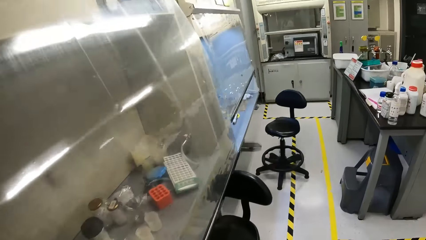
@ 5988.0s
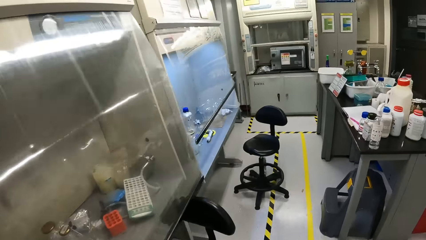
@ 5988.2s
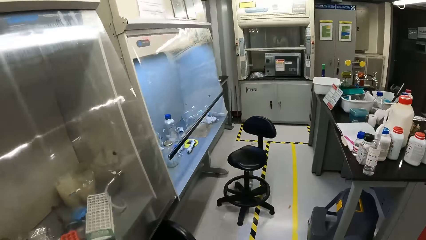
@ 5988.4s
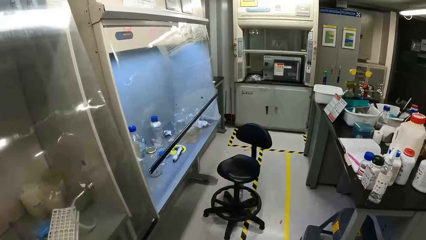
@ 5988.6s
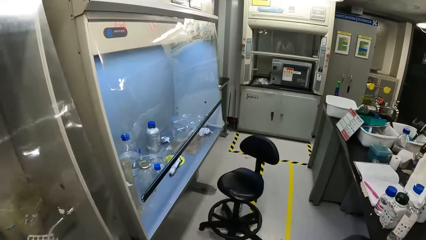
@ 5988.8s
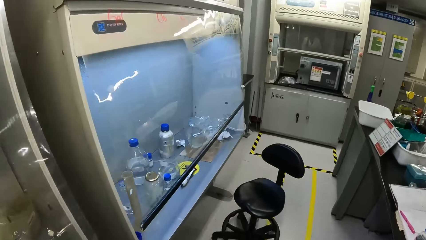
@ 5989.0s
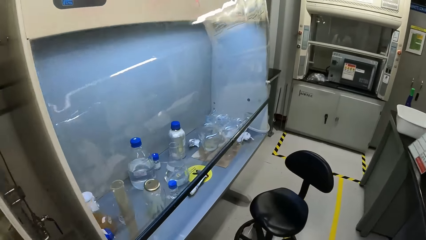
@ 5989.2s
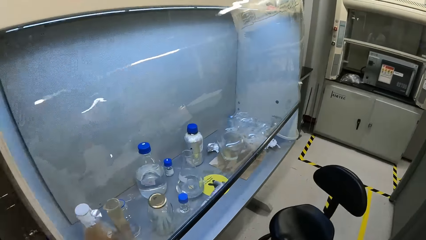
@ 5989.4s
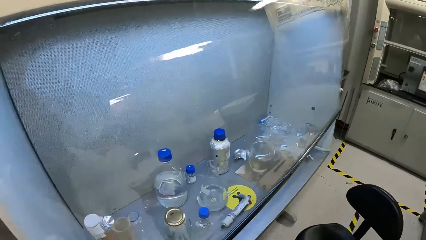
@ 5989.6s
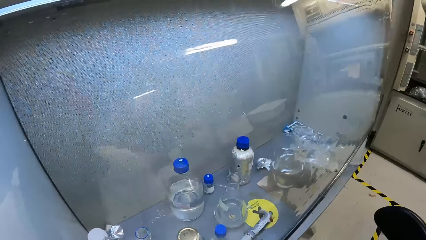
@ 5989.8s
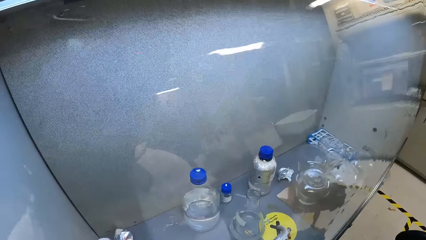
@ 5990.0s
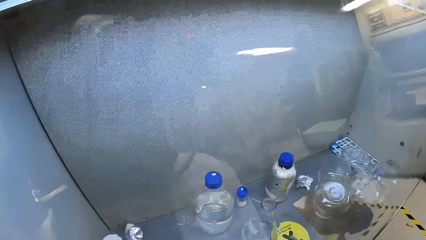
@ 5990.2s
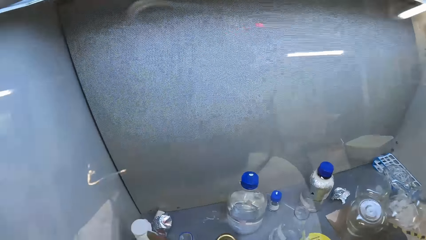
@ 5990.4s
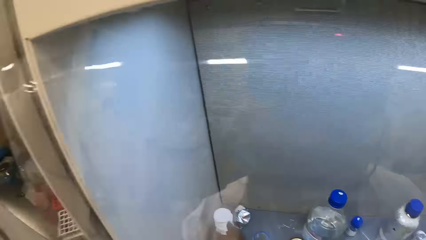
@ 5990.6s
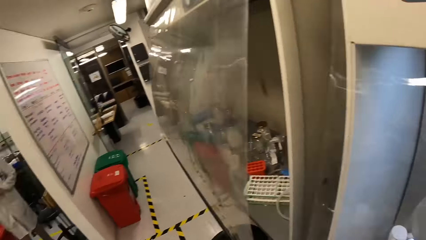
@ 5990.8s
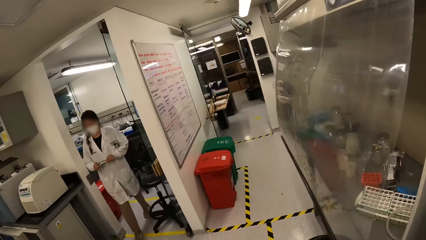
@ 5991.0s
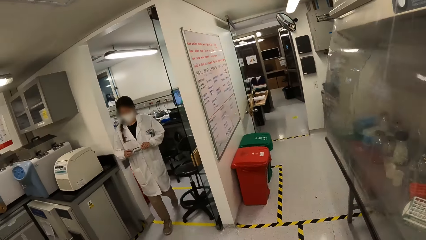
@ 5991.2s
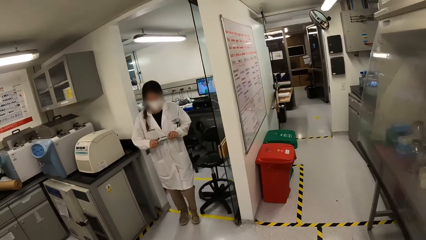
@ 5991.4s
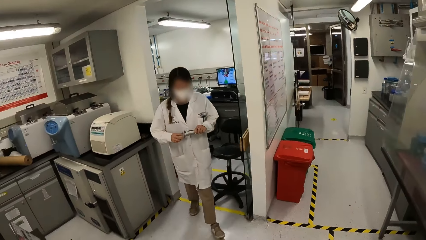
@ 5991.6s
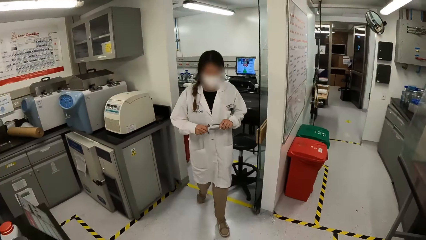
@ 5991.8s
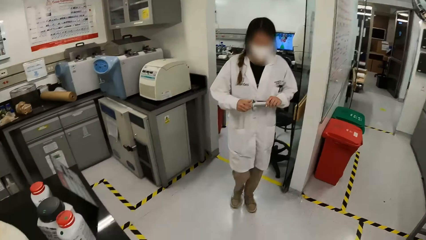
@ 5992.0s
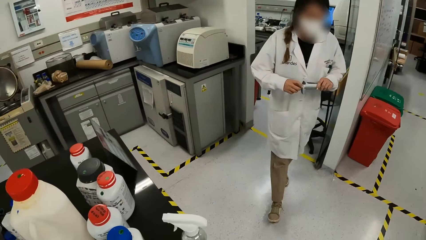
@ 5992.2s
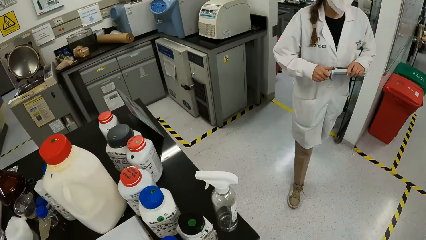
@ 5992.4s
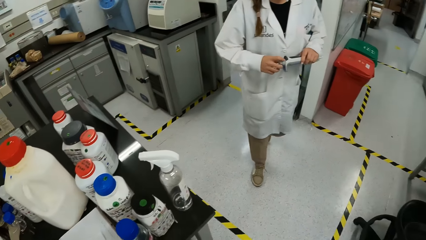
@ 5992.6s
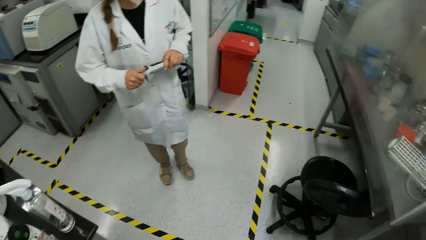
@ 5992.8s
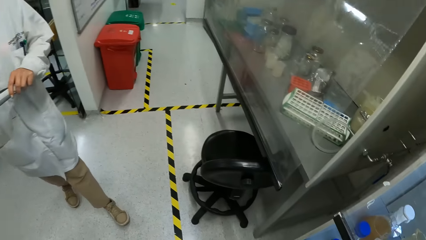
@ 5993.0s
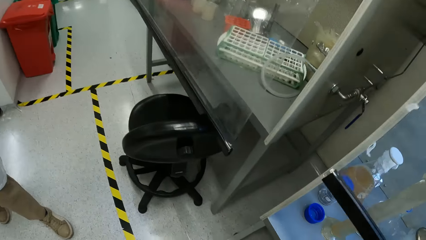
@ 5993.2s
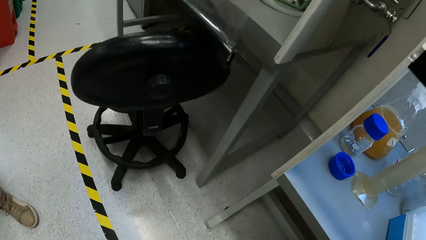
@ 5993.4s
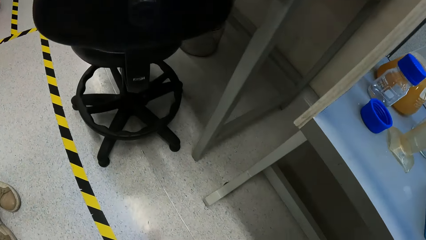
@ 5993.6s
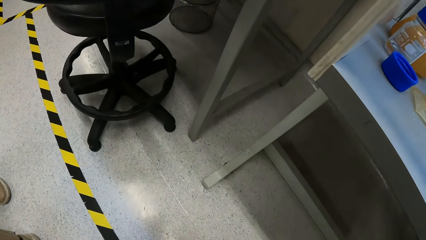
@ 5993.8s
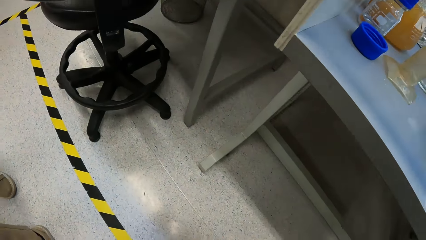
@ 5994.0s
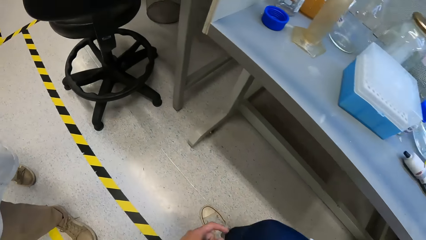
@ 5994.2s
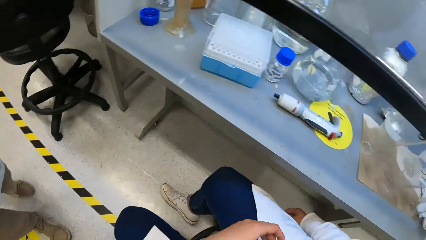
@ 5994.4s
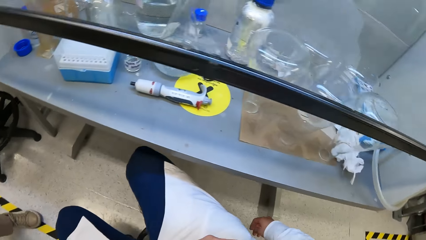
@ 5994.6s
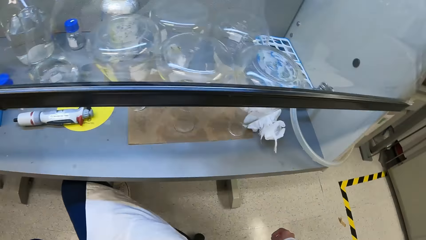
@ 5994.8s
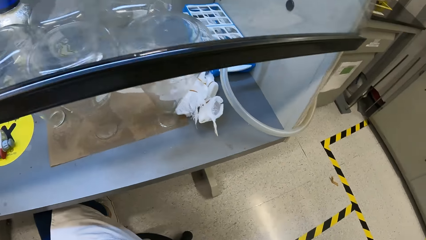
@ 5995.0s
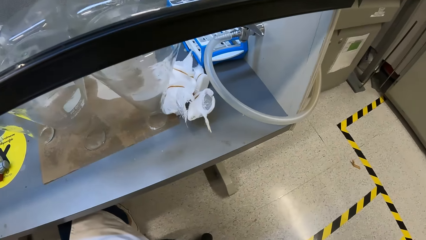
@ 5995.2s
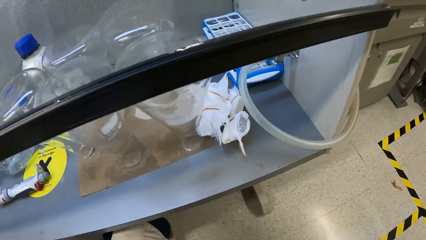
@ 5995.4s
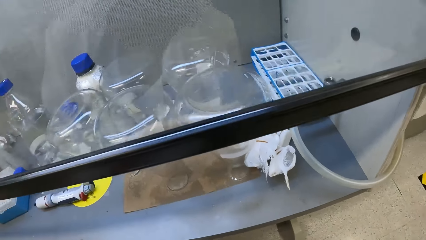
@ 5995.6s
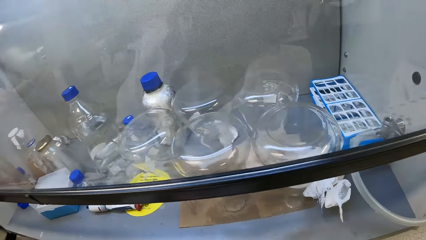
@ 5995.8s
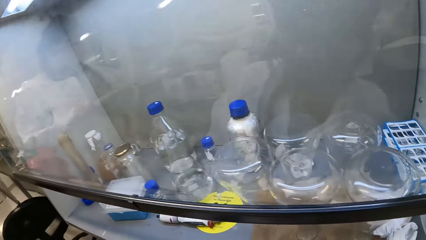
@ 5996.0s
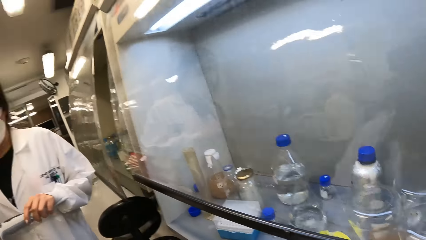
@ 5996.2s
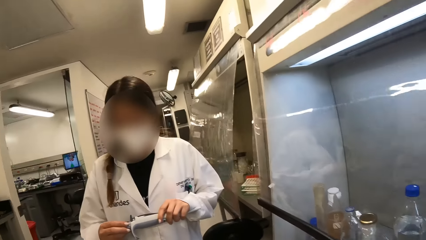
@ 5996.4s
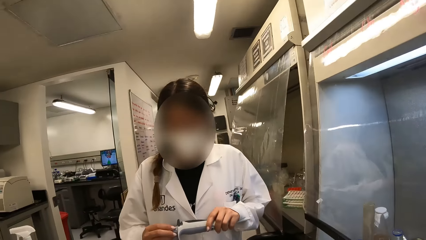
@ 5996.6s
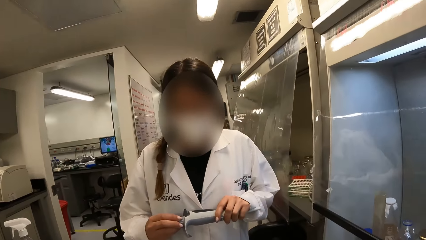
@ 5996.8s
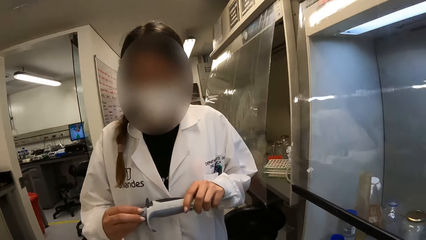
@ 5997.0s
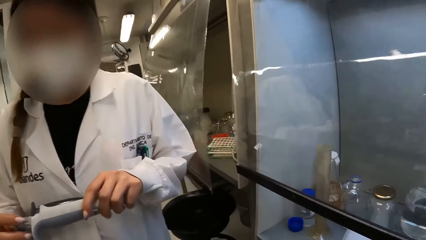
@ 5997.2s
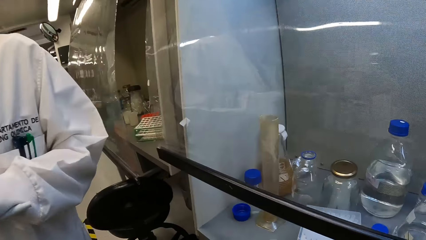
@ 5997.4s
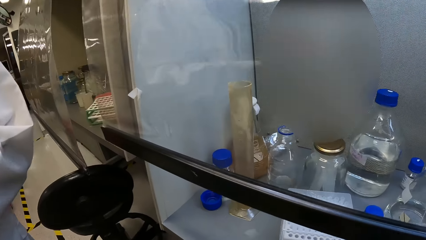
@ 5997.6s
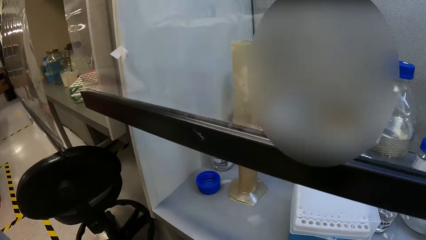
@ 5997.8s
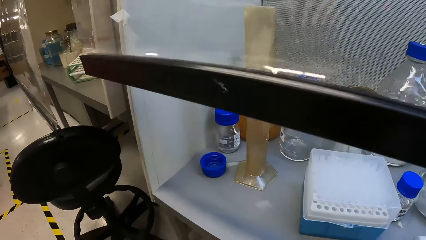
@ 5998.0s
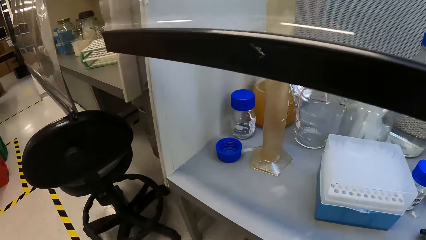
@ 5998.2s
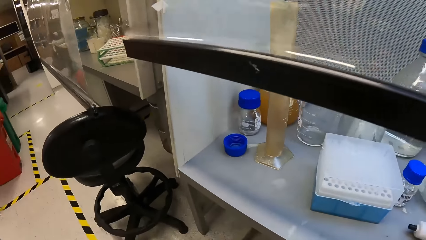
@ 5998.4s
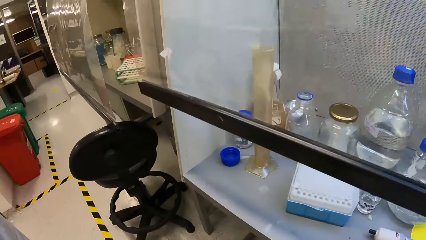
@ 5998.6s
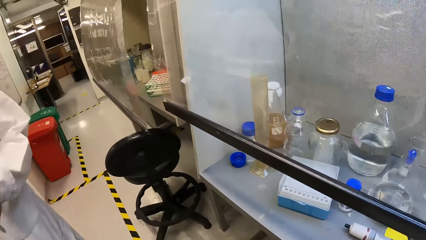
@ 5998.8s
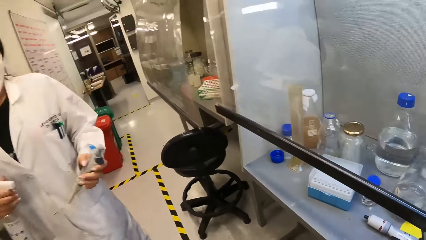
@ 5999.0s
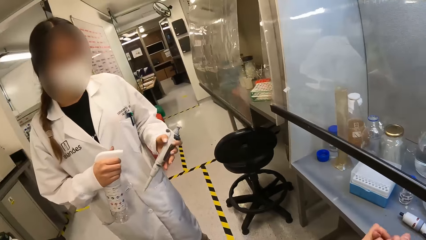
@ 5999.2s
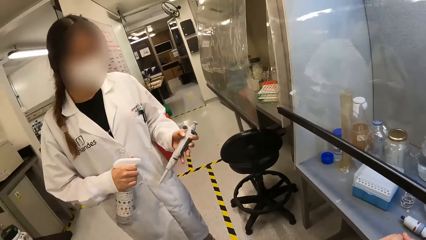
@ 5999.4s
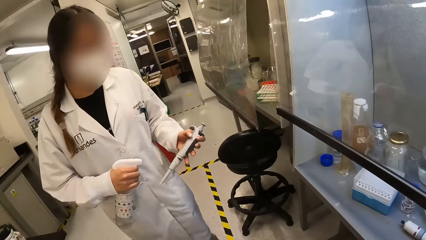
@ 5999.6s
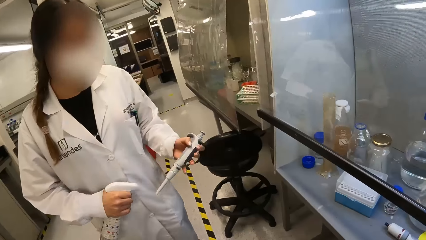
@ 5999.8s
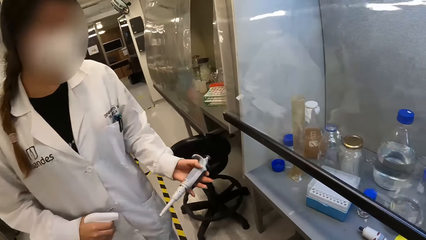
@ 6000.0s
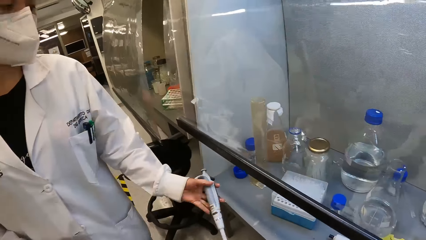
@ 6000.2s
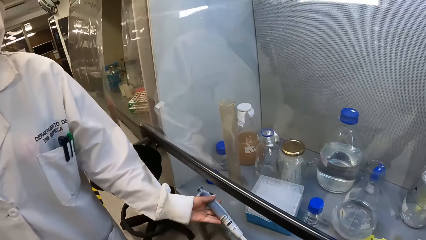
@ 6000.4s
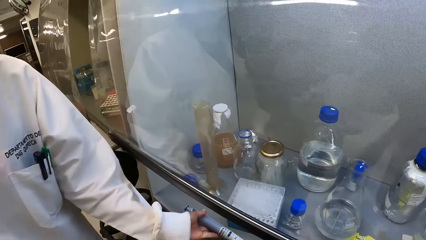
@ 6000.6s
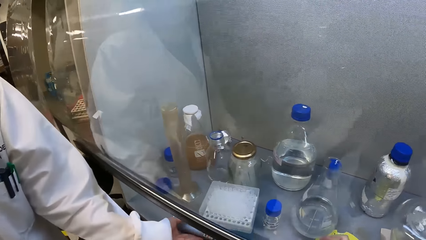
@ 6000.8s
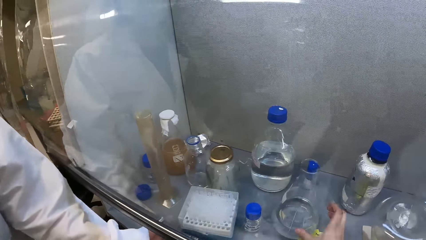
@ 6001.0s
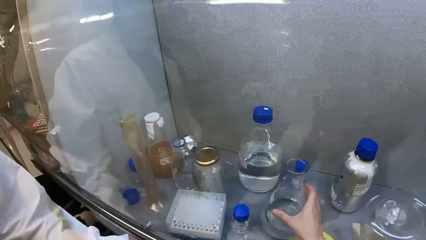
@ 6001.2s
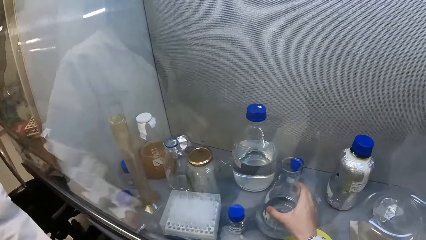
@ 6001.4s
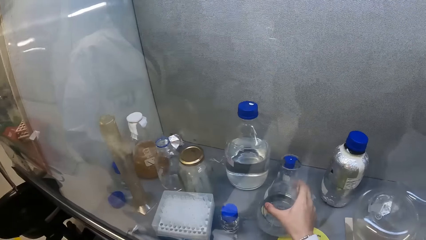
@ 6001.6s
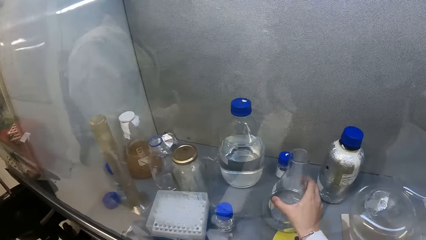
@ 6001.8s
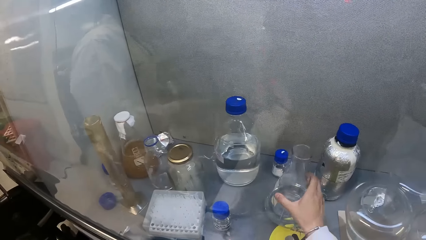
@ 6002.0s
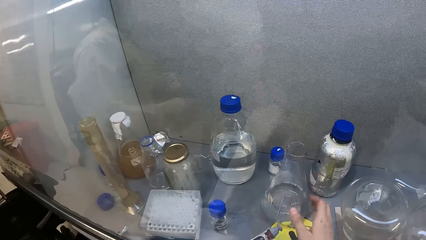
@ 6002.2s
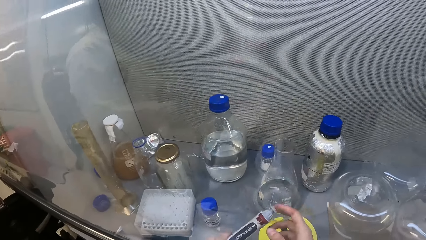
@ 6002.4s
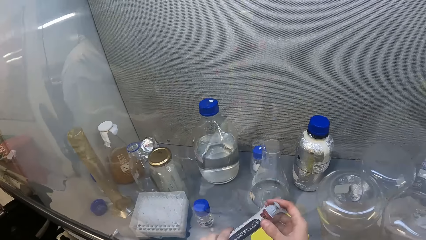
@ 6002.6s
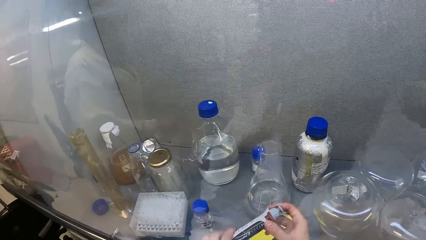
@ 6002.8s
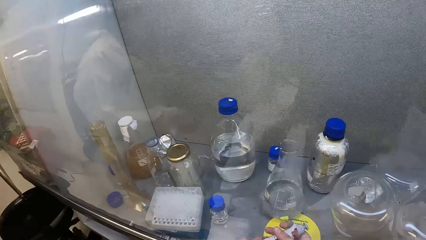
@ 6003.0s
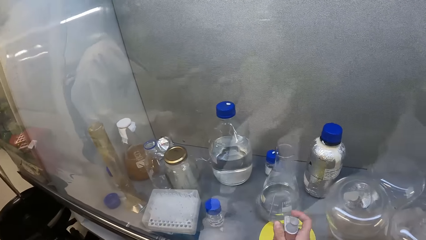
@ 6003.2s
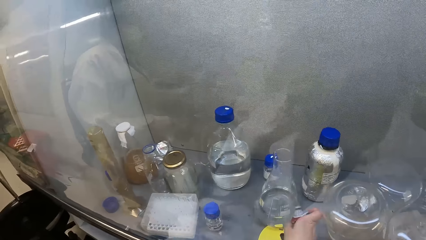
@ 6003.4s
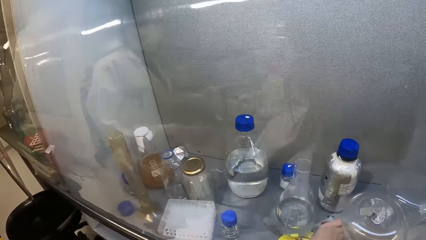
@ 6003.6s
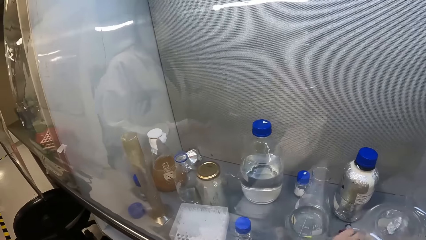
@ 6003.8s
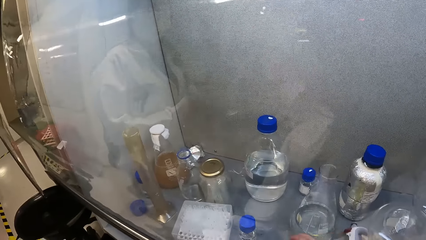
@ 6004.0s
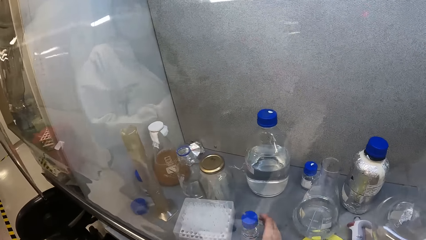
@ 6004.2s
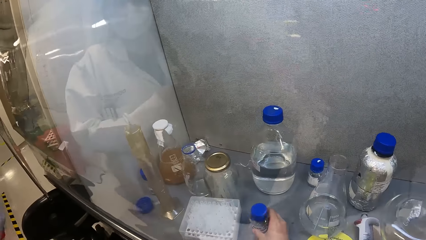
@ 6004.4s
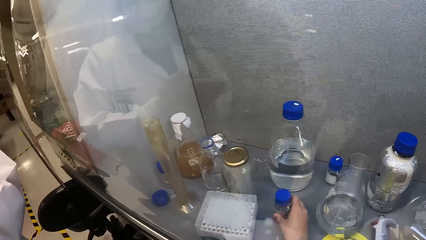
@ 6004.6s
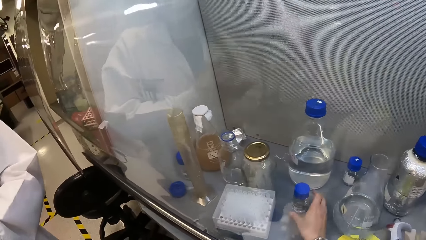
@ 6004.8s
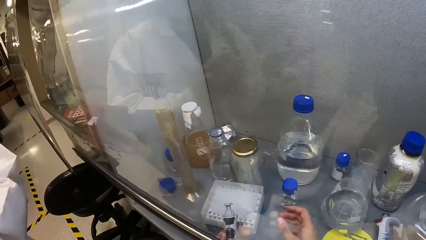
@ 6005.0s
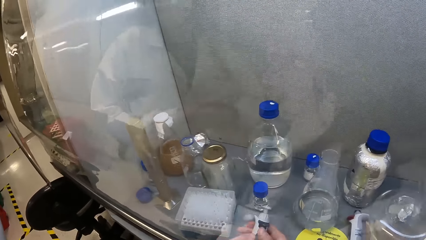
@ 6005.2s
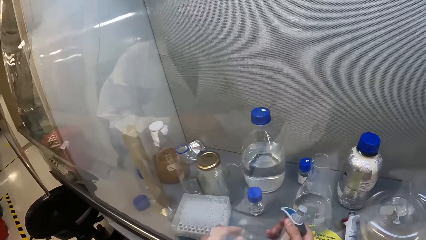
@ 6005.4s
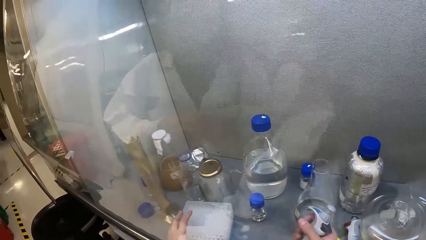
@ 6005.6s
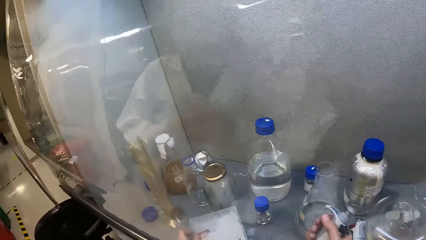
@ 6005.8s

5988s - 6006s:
The camera wearer walks in the room. They look around the room. A woman places a dropper on the table. The camera wearer drags the Erlenmeyer flasks on the table. They move the syringe. They hold the dropper. They move the bottle on the table.
